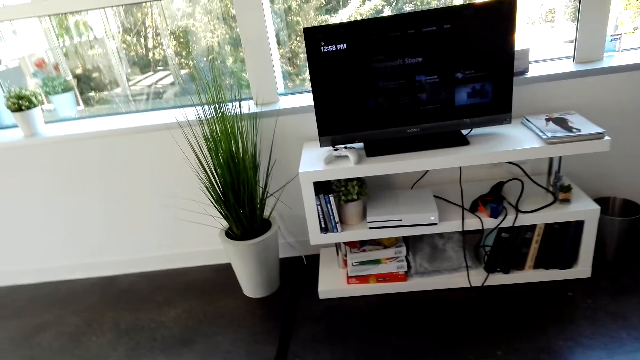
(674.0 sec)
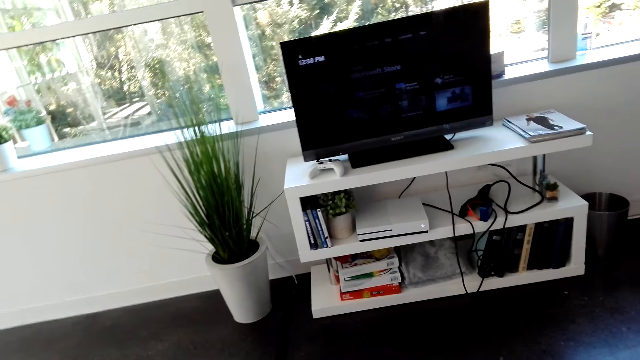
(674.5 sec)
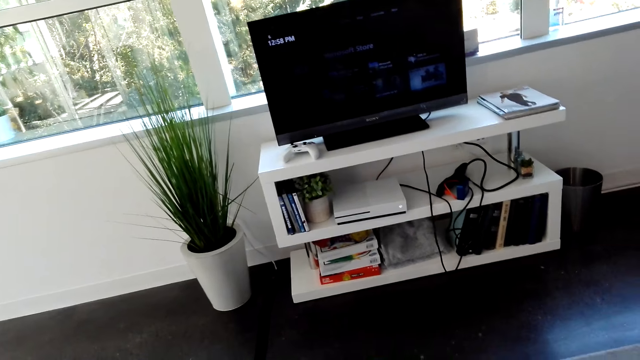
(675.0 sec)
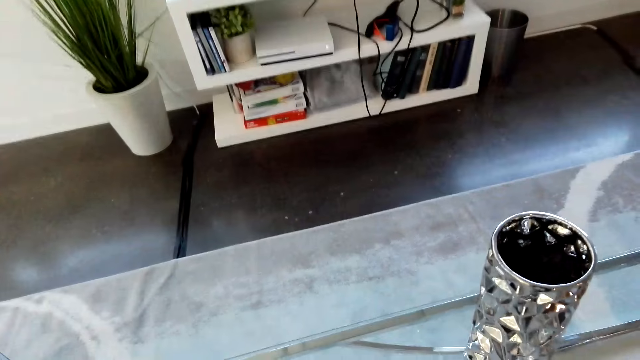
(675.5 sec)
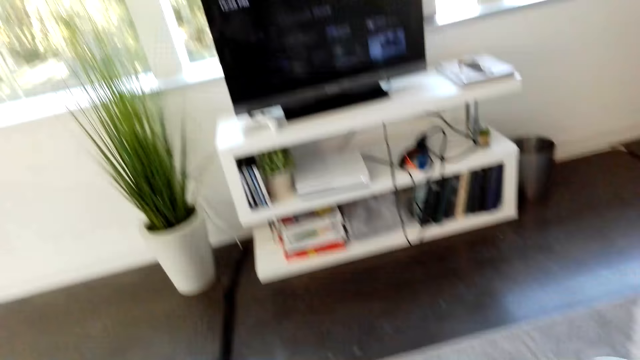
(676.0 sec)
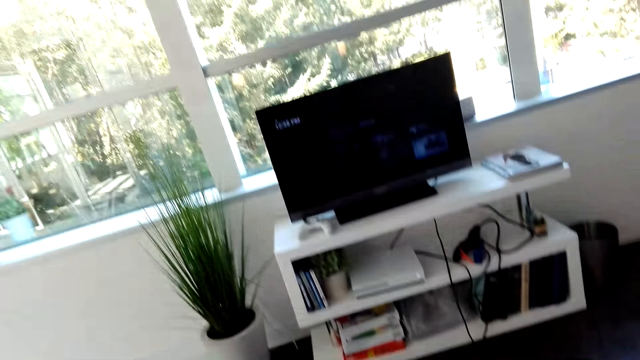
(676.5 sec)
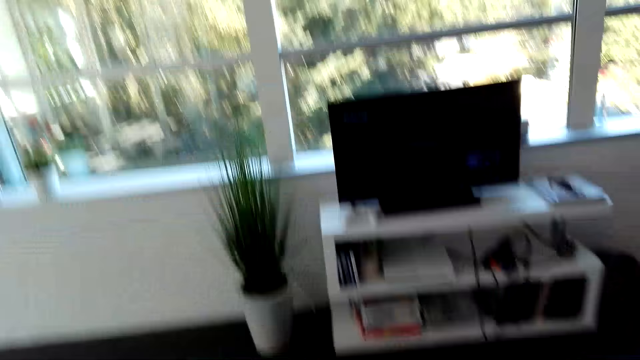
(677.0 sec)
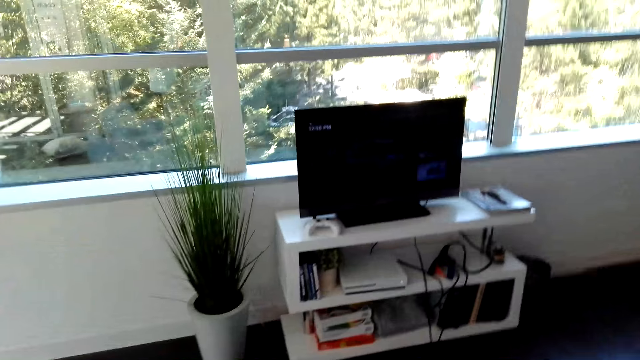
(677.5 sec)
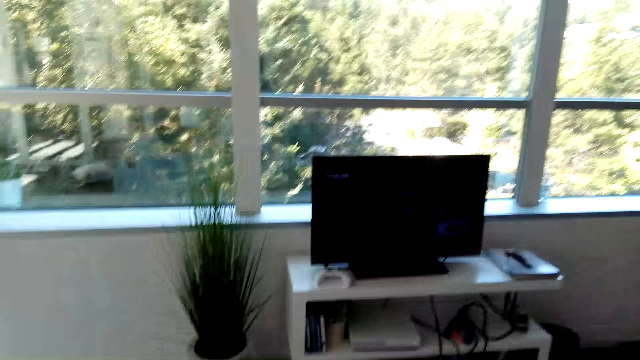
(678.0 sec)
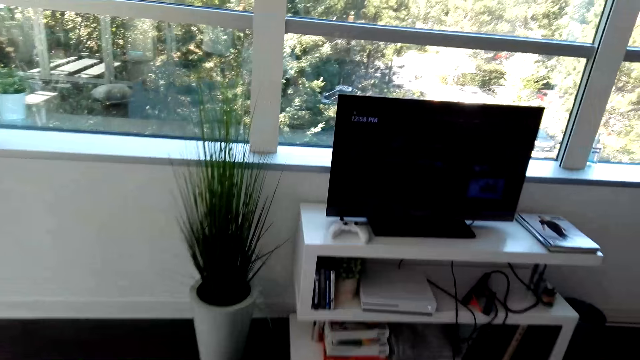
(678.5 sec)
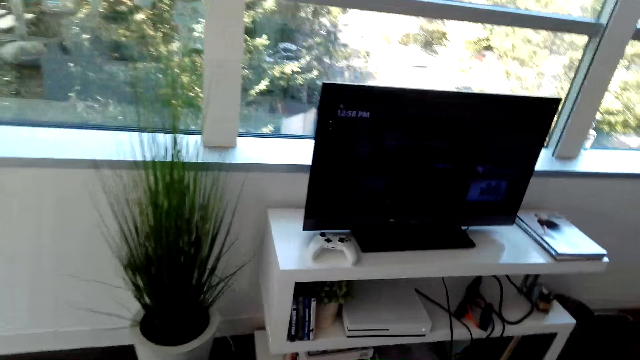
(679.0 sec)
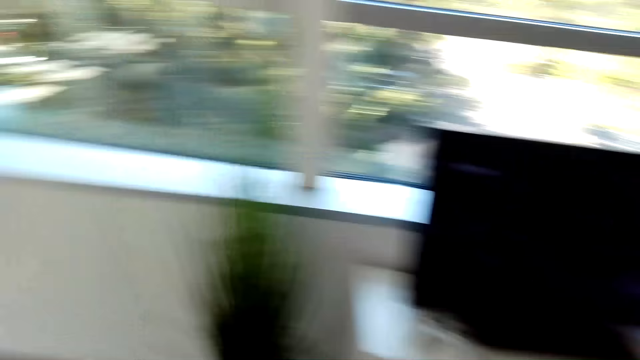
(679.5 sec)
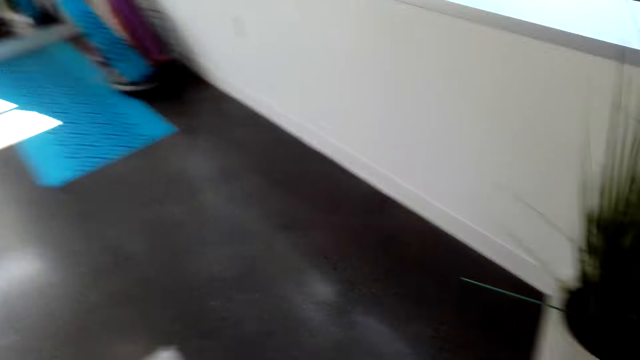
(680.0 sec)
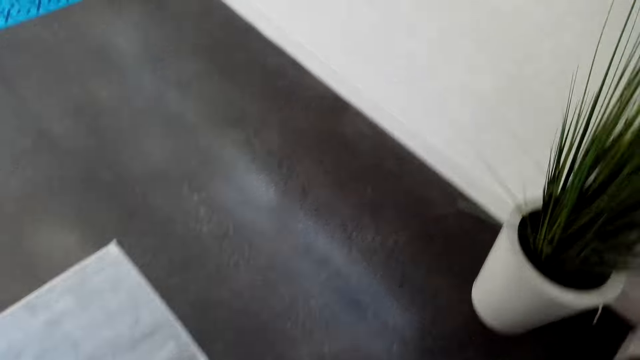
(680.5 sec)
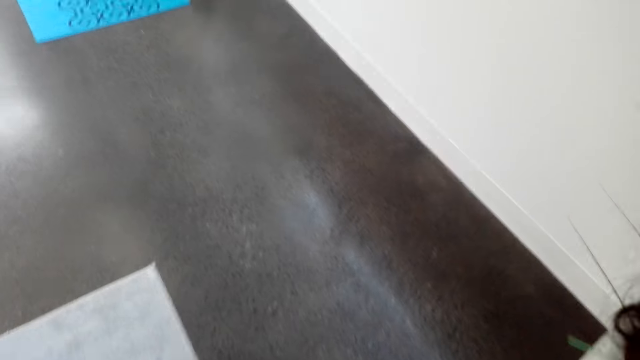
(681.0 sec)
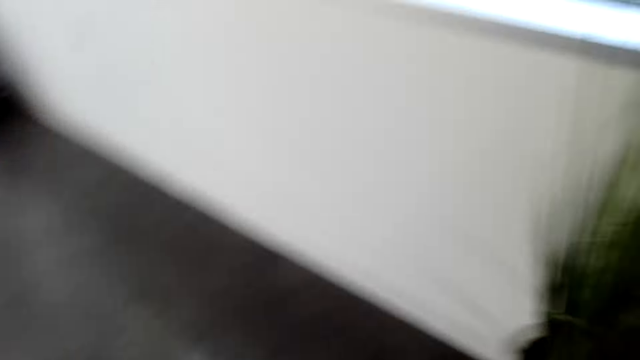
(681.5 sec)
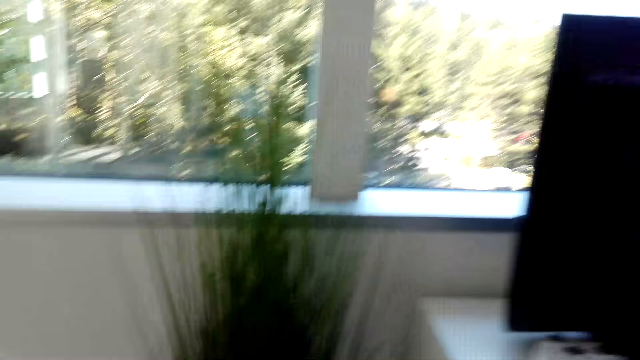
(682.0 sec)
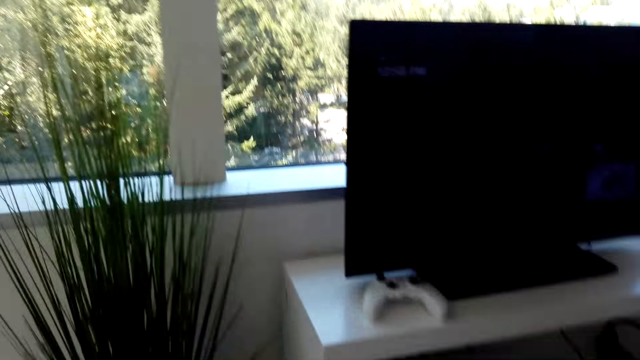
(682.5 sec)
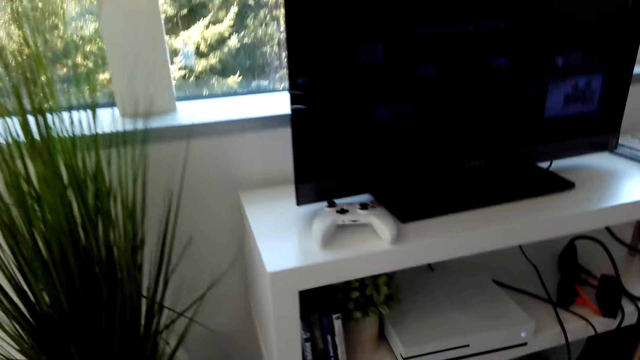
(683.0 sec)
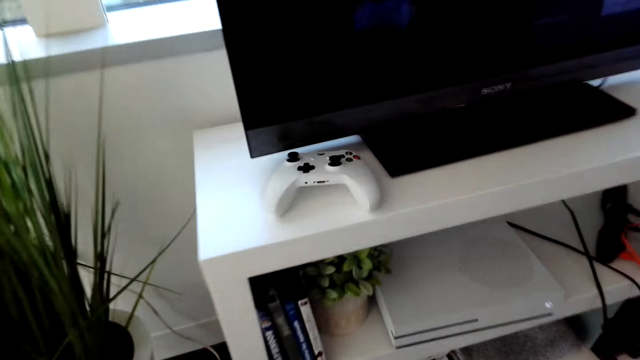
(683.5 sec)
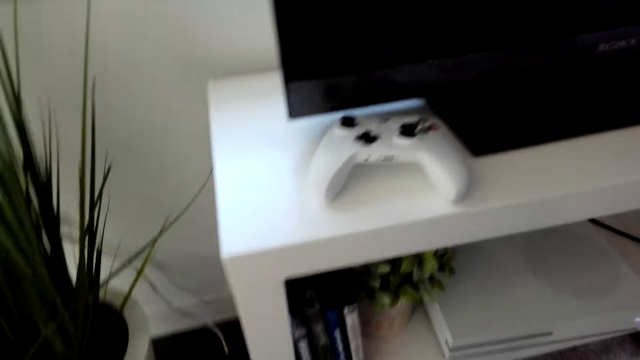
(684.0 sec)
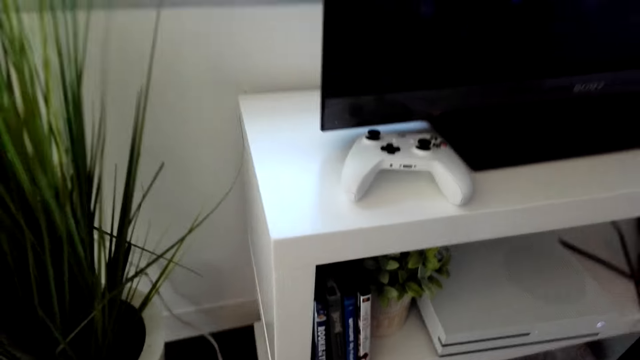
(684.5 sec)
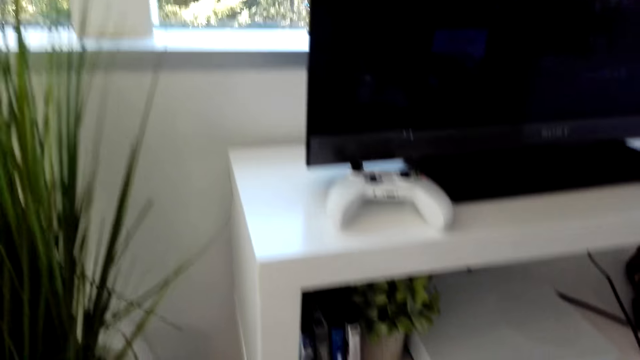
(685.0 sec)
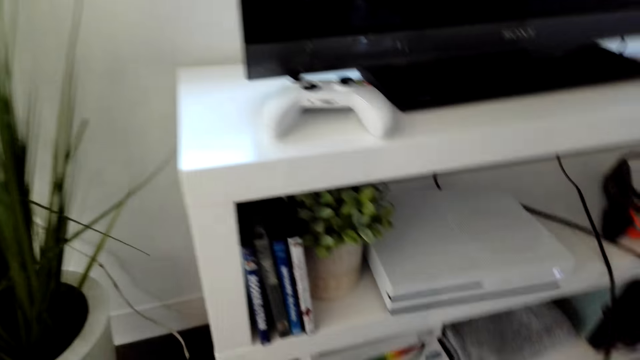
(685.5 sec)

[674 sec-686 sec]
The camera wearer looks around.

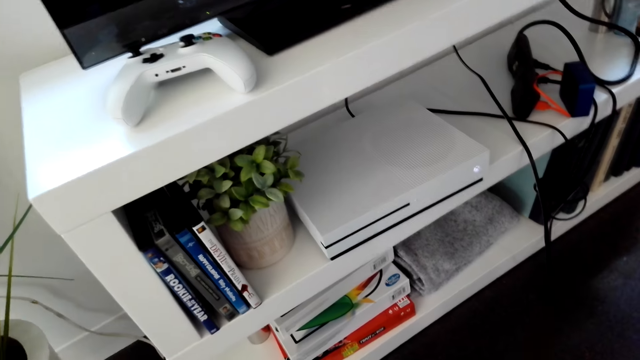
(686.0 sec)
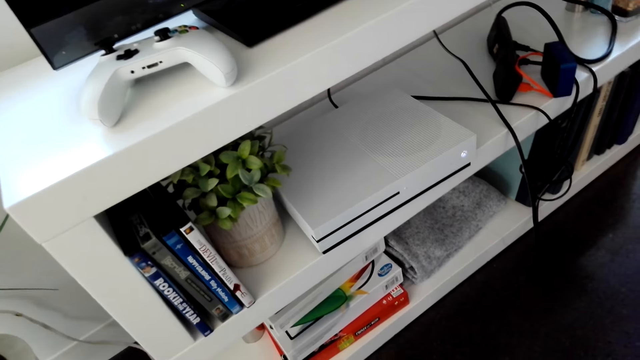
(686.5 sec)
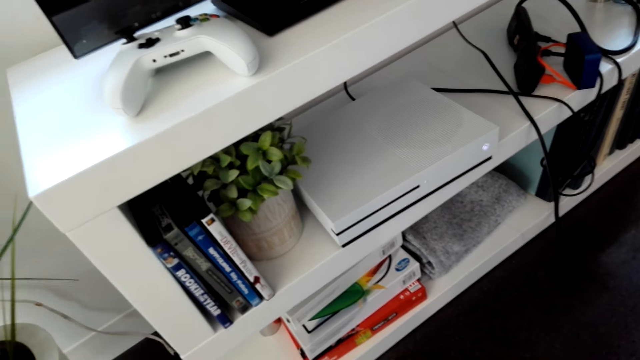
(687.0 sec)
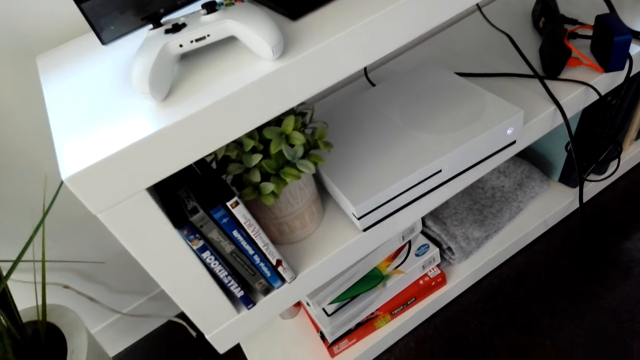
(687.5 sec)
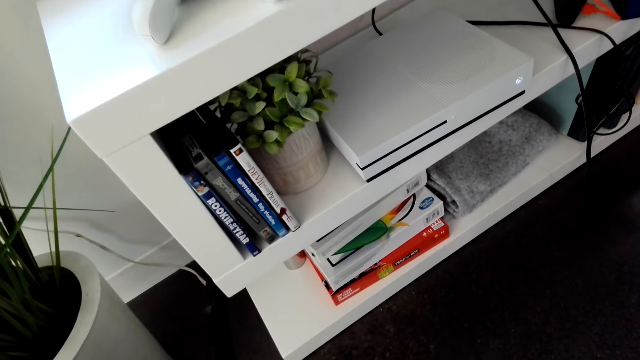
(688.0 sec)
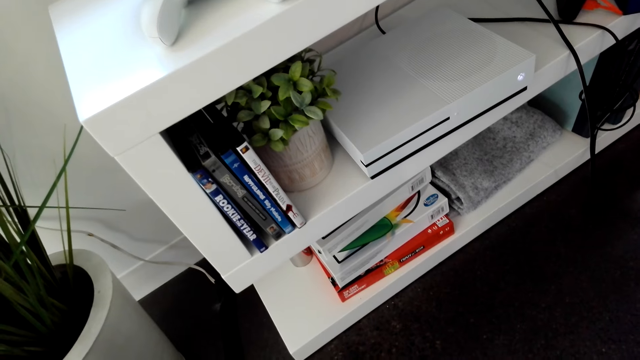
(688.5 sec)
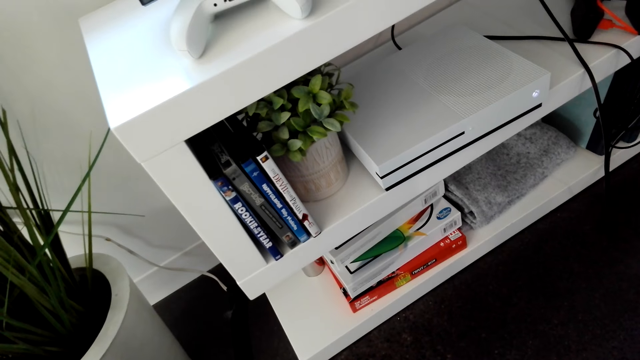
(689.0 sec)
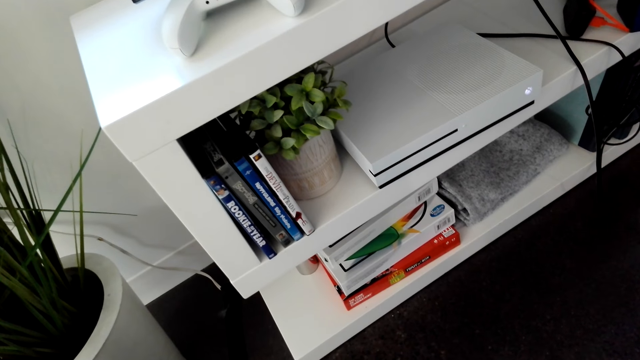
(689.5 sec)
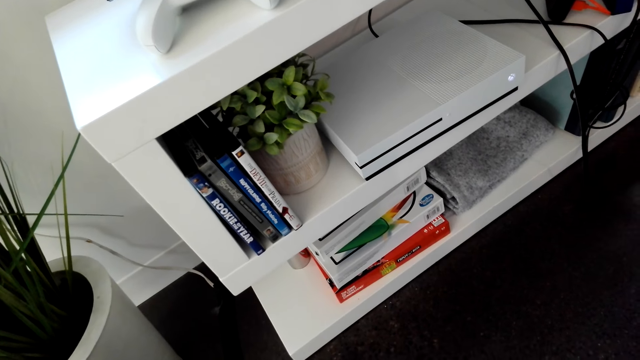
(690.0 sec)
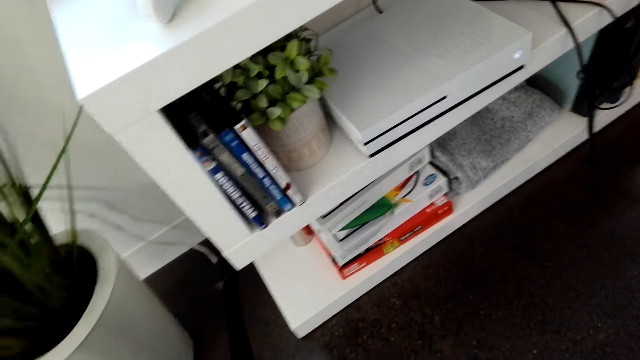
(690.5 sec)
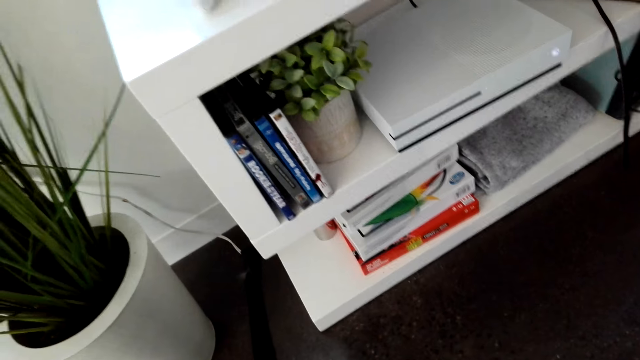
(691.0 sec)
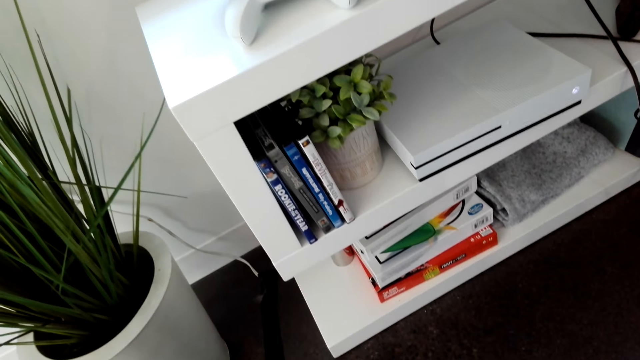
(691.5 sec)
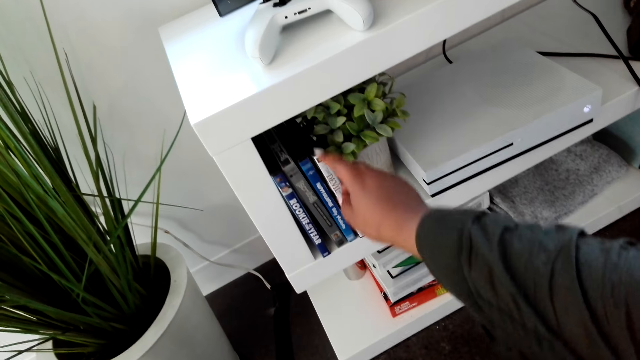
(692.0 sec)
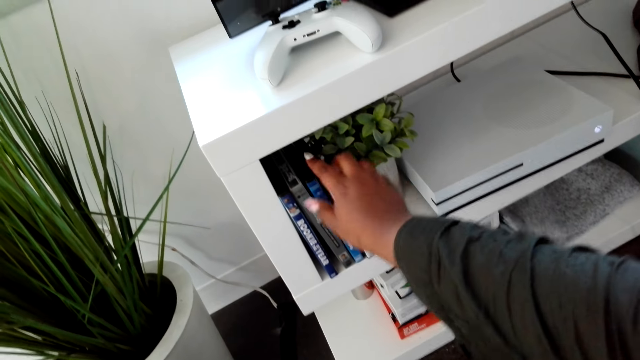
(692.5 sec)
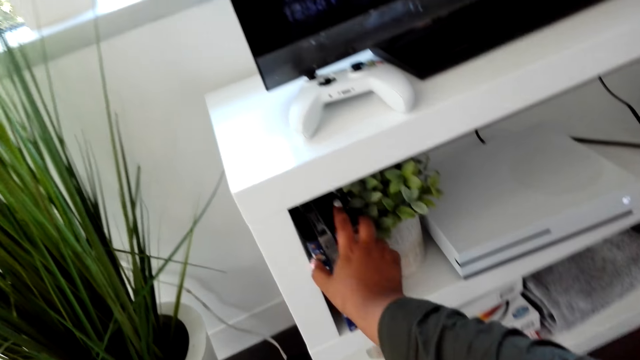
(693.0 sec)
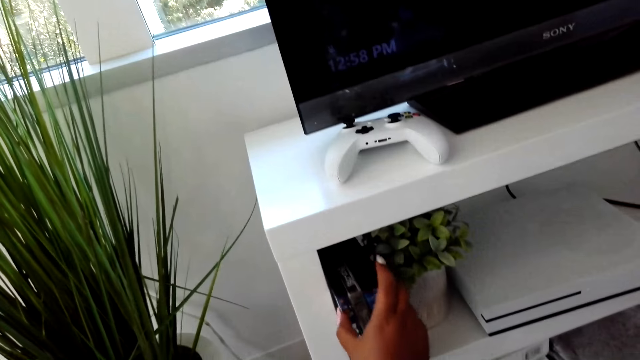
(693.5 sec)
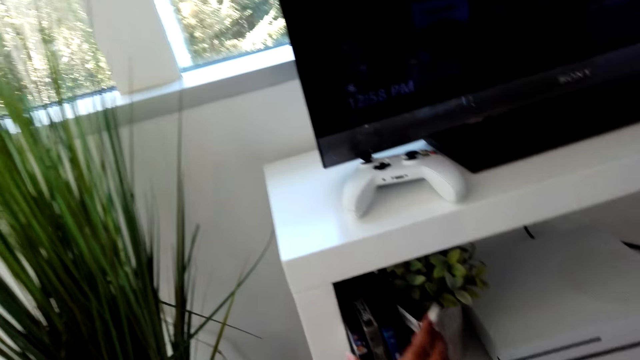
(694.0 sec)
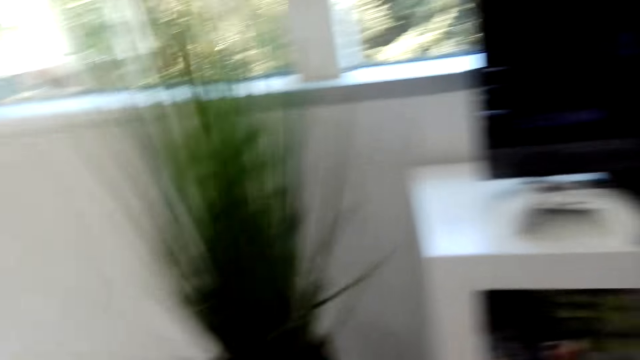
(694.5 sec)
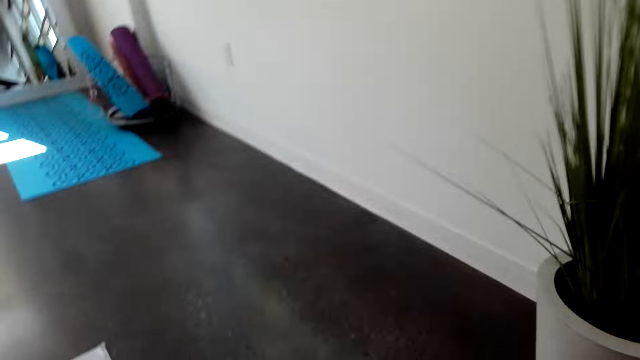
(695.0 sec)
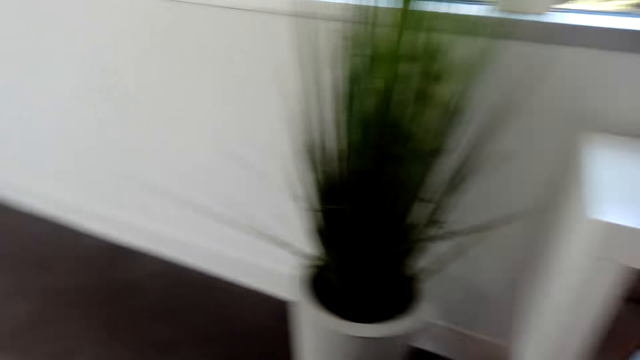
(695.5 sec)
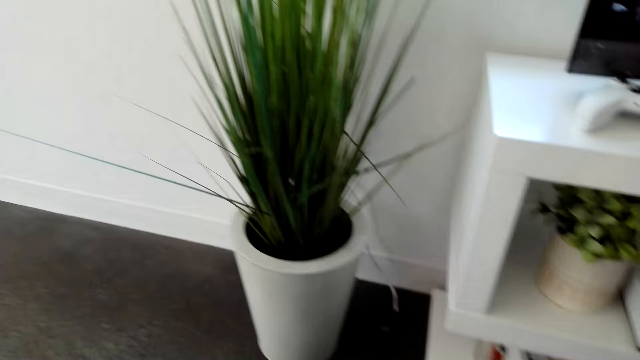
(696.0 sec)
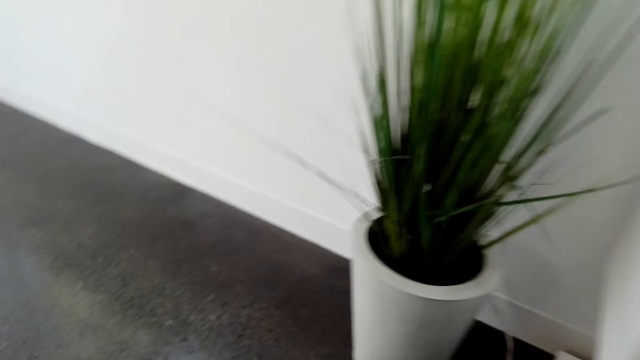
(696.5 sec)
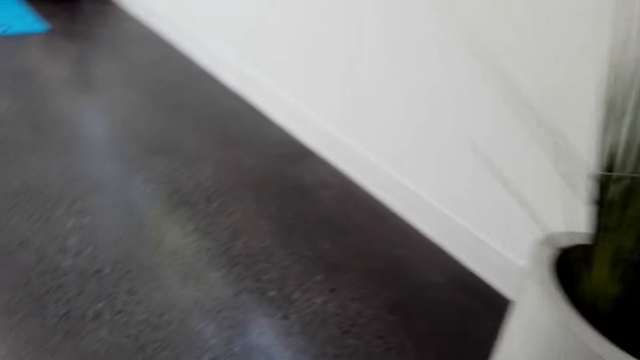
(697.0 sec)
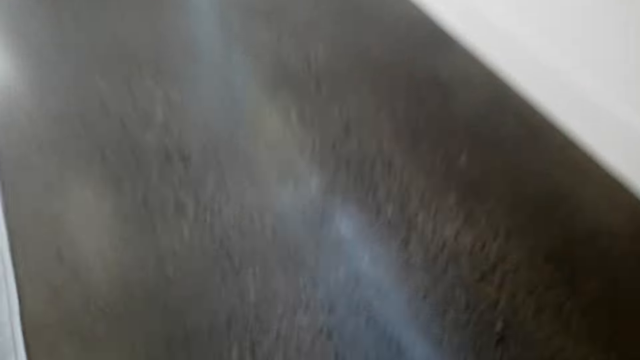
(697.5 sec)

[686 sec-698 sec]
The camera wearer picks up a CD or VCD cover. They look around.
